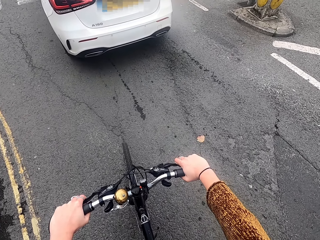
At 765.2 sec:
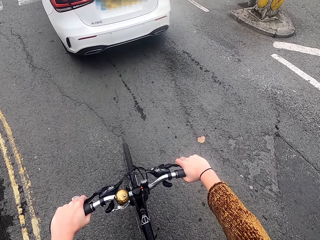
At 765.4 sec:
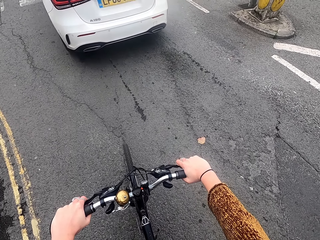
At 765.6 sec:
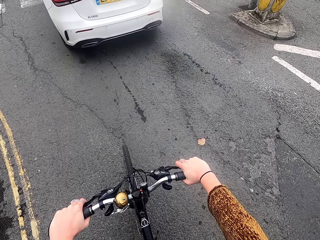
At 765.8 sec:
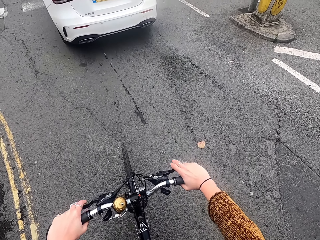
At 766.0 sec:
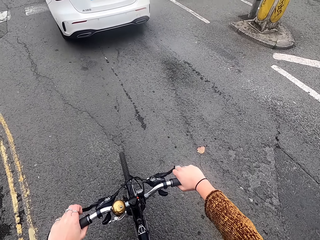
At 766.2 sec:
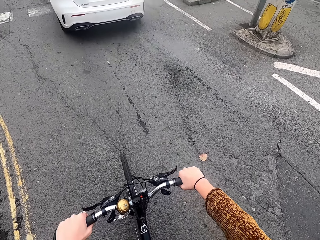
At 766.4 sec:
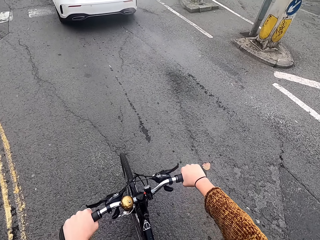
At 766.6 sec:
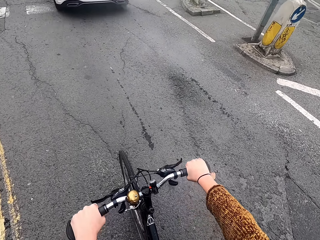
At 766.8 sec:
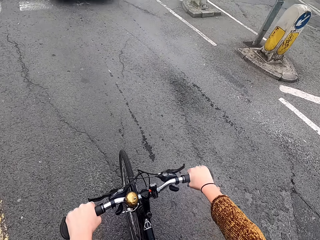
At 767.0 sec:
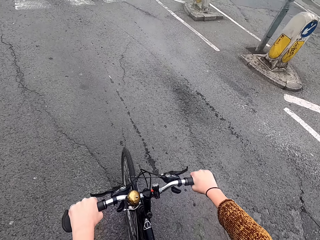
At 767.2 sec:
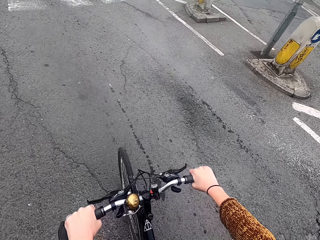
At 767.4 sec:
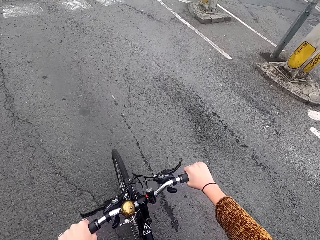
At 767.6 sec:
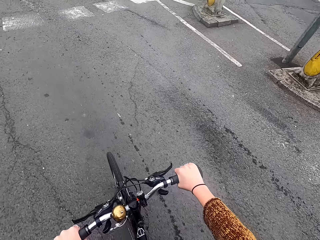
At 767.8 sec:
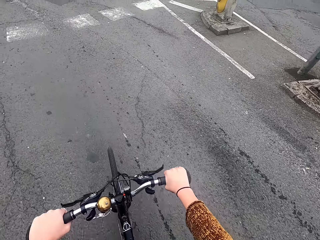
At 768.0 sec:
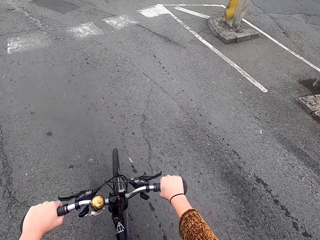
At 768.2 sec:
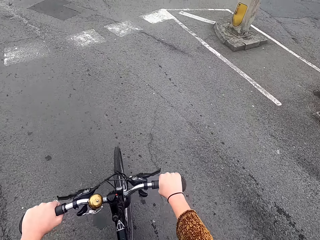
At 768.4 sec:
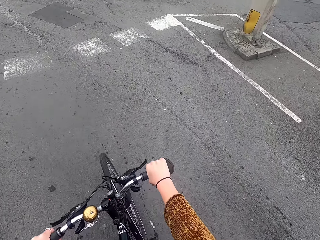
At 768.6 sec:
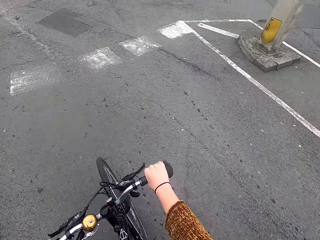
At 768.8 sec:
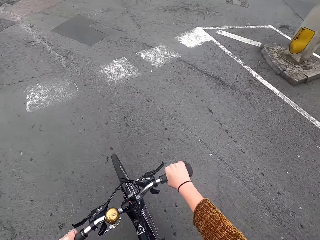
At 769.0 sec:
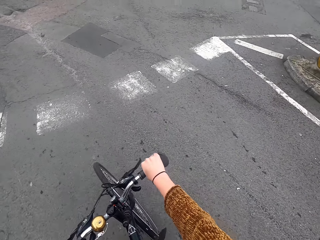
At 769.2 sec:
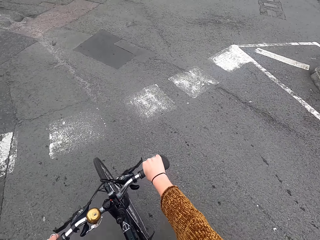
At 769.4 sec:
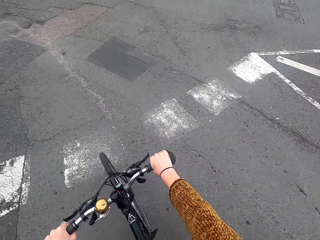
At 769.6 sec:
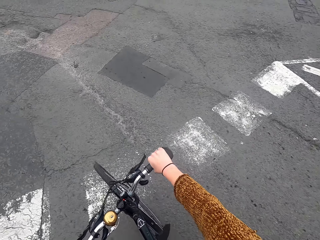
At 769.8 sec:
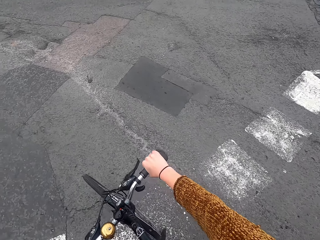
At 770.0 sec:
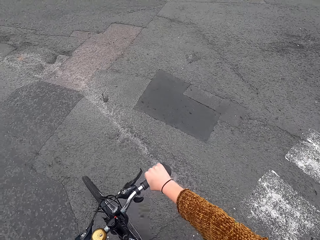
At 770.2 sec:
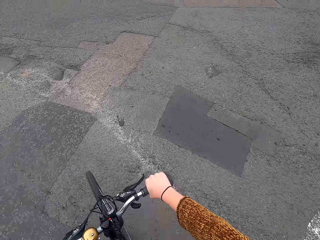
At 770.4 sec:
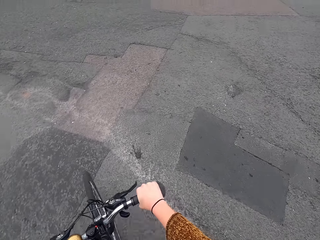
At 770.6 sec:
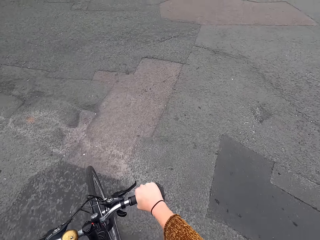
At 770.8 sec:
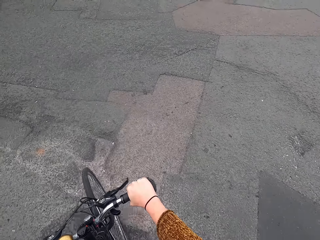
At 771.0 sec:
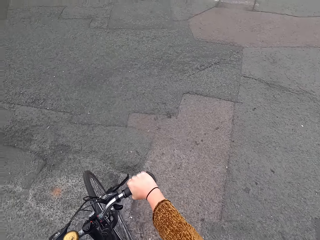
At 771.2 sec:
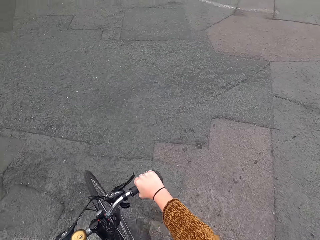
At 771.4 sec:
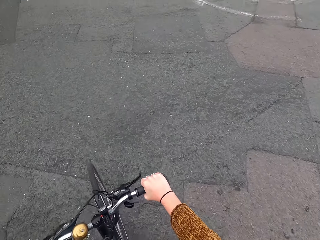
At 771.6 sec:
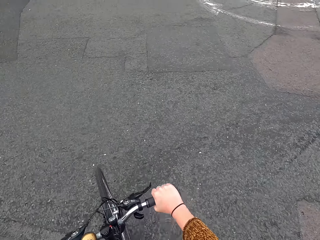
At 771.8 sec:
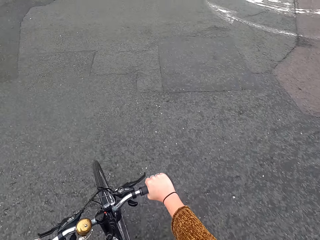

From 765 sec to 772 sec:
The camera wearer rides the bicycle on the road with both hands.

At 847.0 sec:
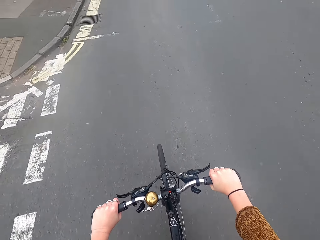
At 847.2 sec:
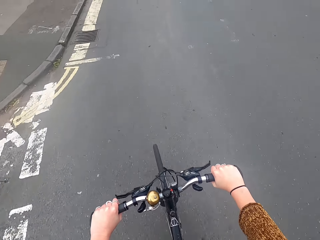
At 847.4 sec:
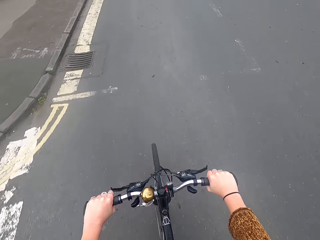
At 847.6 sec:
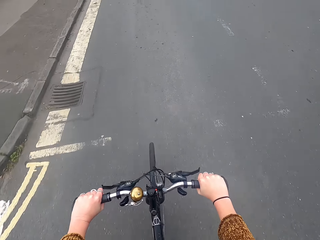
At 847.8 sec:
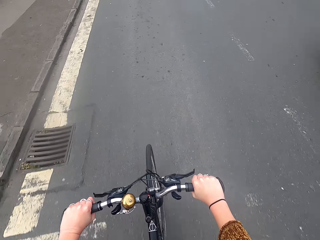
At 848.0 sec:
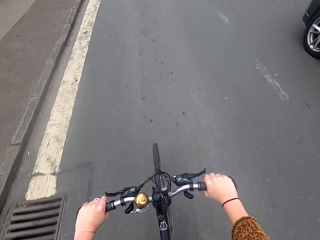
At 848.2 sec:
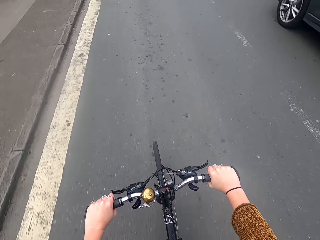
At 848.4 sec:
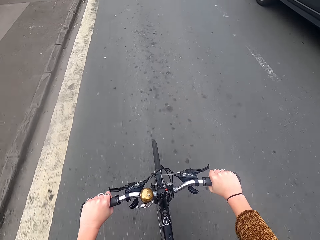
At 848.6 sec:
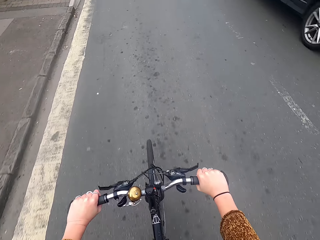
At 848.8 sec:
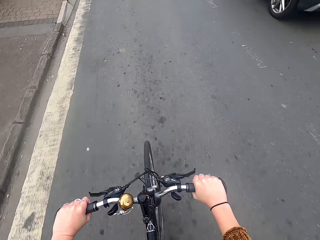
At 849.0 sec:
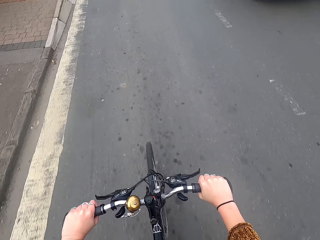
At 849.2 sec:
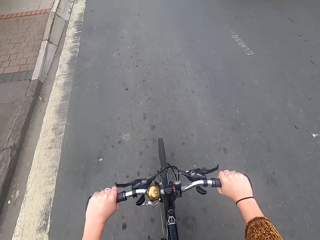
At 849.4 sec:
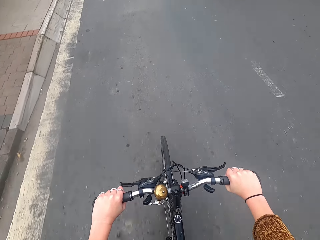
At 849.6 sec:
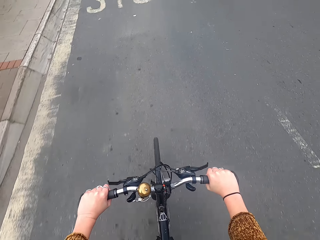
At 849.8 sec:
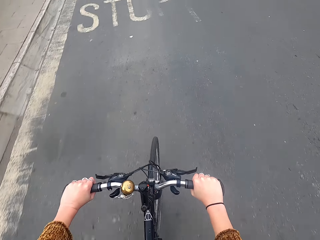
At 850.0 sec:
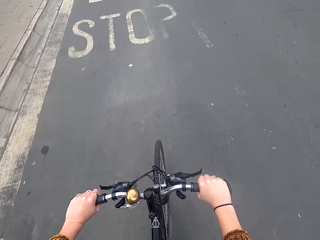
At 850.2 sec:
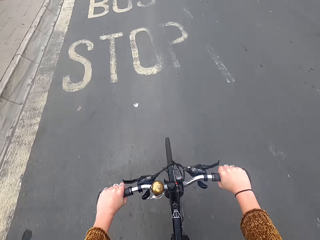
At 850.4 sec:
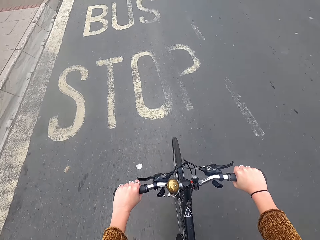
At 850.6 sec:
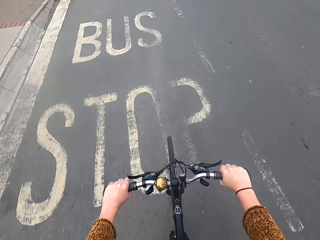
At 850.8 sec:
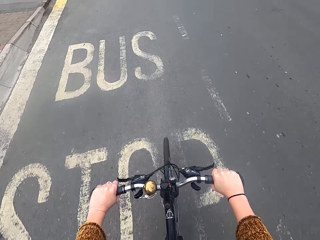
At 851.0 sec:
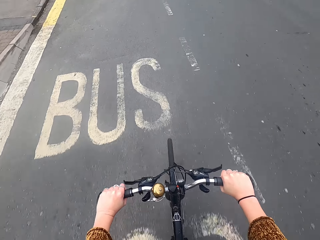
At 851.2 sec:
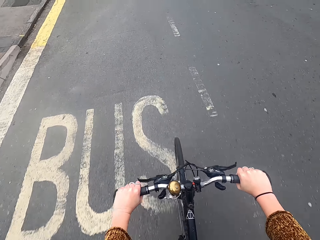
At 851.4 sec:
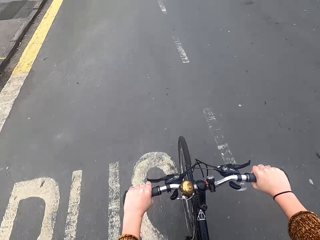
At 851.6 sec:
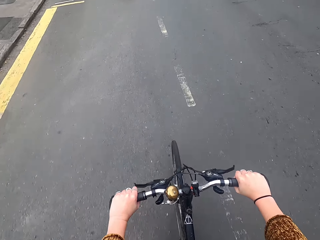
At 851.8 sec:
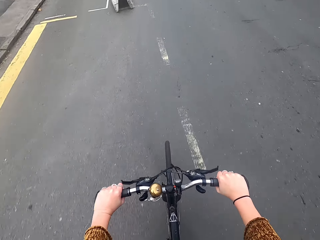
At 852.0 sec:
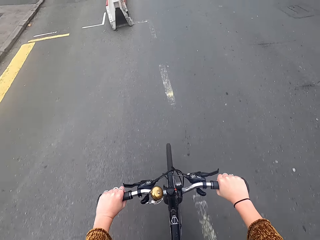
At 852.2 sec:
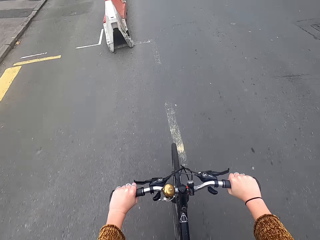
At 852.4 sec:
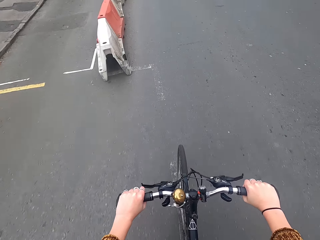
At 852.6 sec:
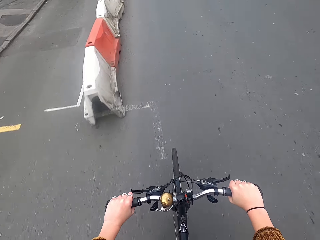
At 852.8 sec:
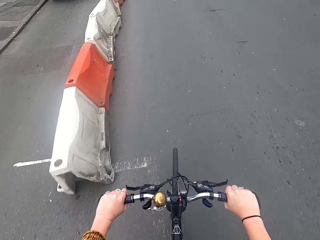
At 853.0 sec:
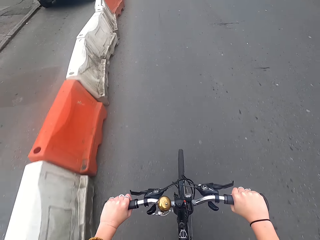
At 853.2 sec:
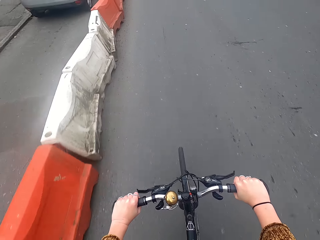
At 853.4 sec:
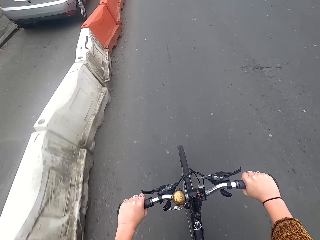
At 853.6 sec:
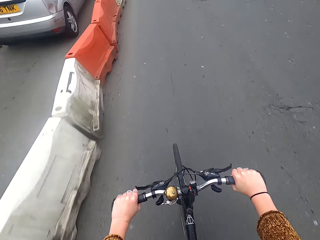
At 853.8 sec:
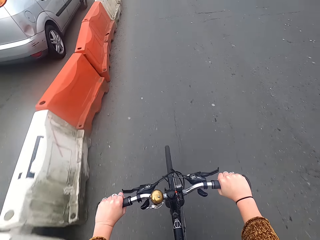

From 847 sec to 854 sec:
A black car drives past the camera wearer.

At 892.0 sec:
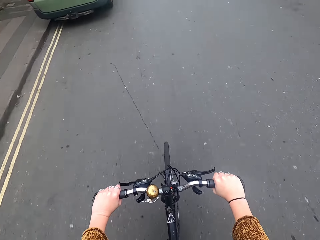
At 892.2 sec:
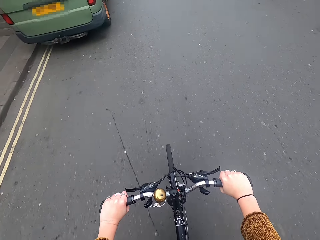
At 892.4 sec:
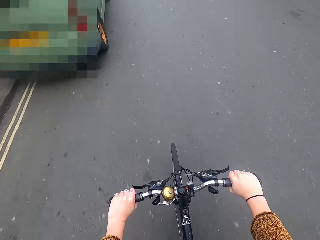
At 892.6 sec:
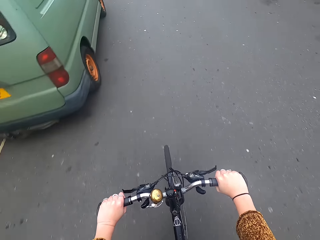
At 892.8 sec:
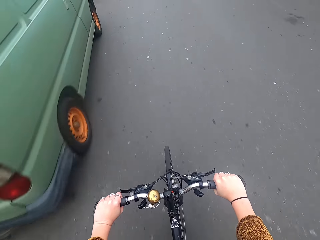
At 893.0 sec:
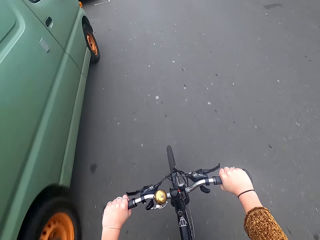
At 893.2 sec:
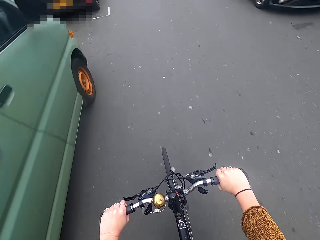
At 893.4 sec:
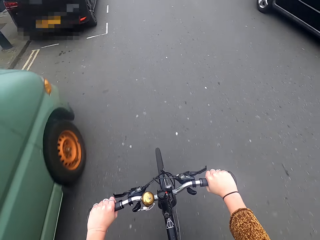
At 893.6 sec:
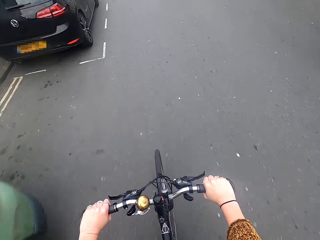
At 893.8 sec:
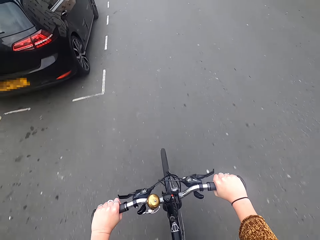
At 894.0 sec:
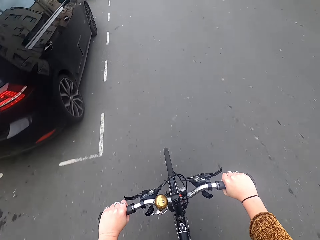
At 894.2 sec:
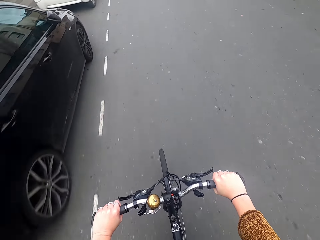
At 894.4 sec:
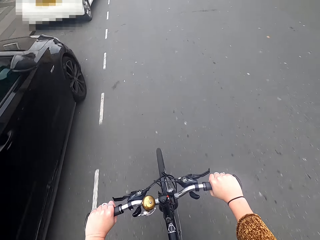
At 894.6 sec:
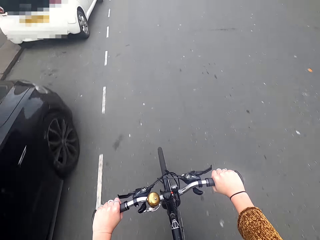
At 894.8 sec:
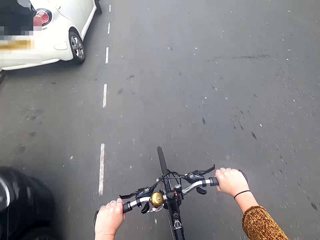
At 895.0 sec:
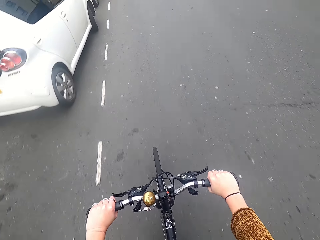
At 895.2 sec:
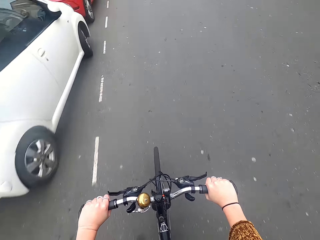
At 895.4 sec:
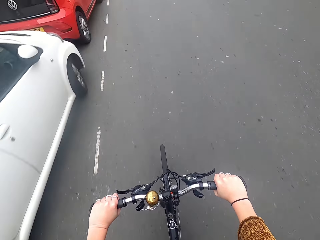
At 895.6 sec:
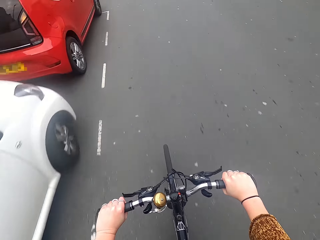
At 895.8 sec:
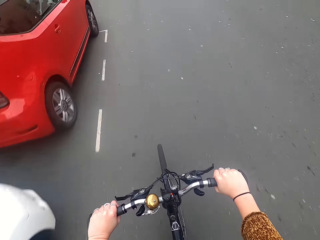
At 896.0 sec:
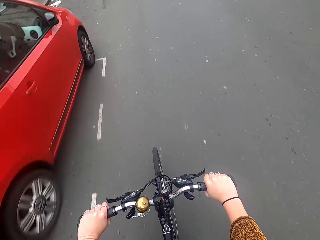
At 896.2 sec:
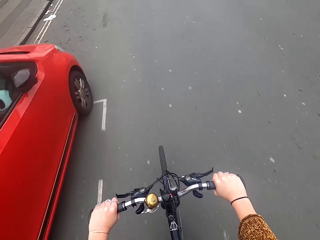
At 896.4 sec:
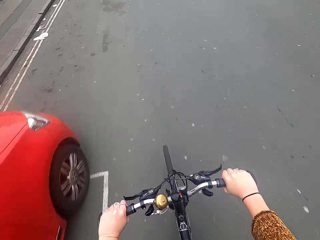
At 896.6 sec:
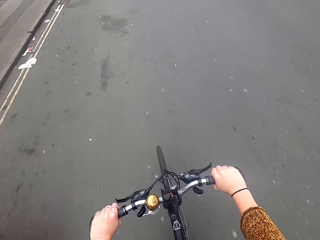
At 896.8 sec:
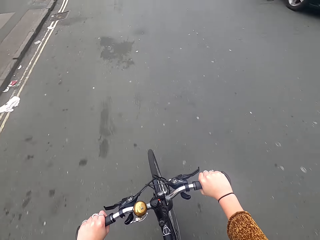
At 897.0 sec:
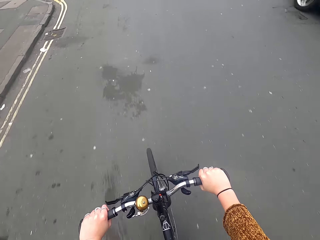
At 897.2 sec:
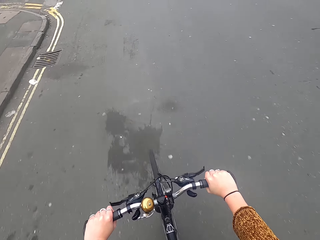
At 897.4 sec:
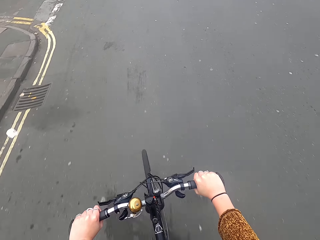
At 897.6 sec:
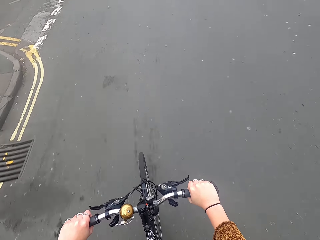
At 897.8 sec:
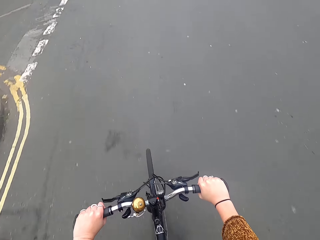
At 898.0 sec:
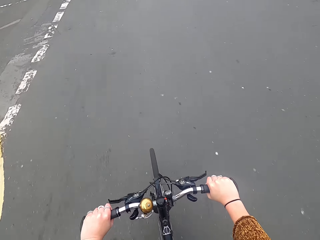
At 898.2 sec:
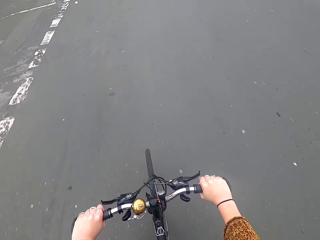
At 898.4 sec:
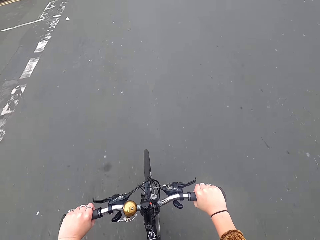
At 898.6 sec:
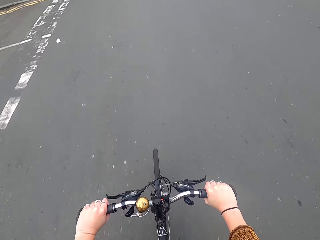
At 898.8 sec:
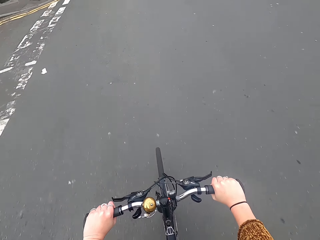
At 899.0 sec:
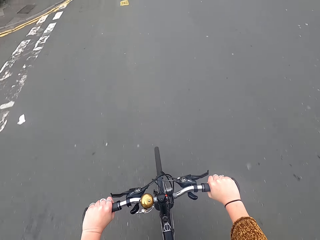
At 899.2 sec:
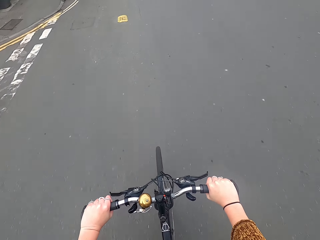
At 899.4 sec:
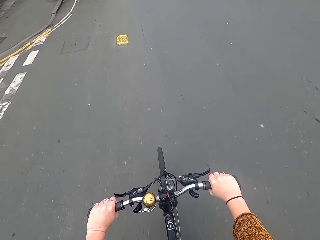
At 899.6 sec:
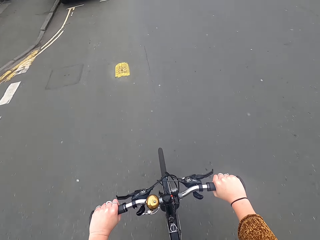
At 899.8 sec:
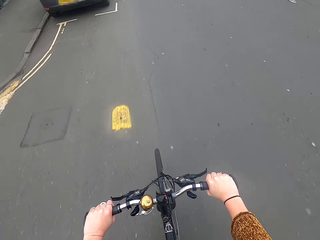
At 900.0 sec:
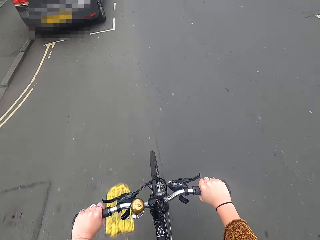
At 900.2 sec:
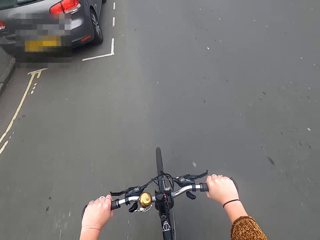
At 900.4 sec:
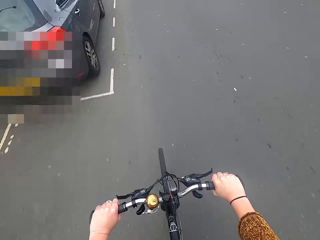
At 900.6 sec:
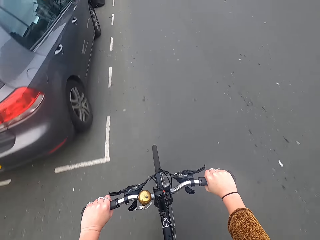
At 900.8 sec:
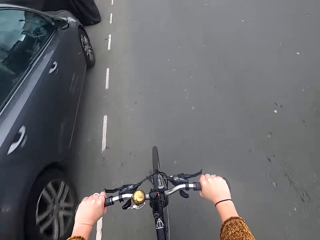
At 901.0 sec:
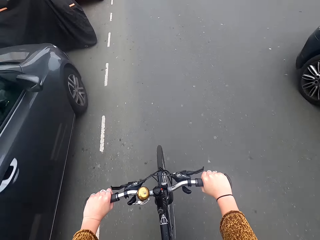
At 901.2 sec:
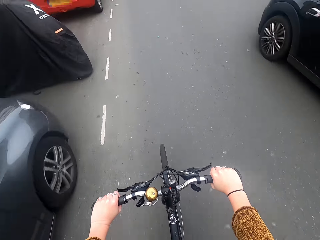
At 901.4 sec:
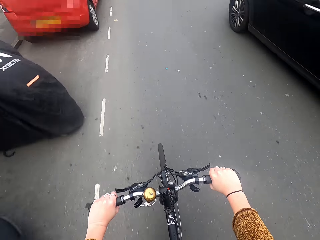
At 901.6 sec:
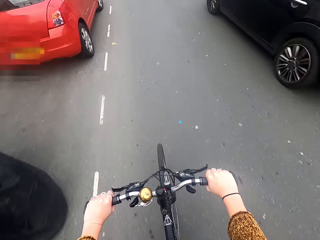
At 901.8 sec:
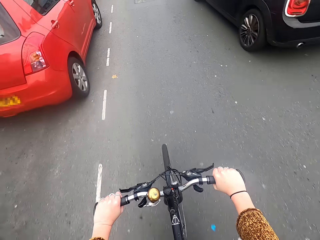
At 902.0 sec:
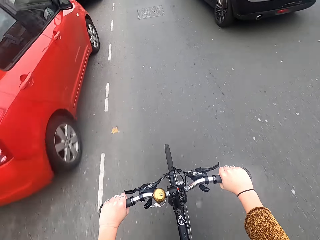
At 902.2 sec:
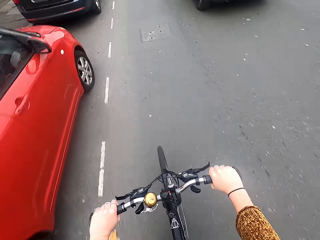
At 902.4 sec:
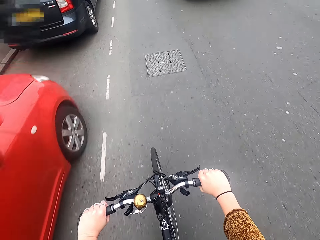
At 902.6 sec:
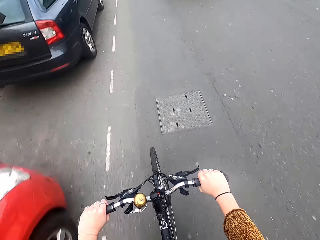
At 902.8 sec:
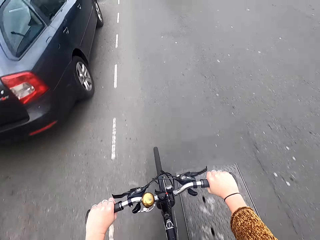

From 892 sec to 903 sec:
A black car drives past the camera wearer. A black car drives past the camera wearer again.
